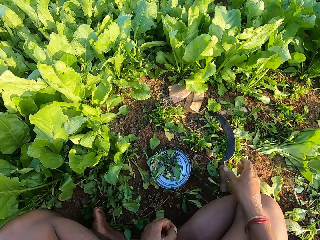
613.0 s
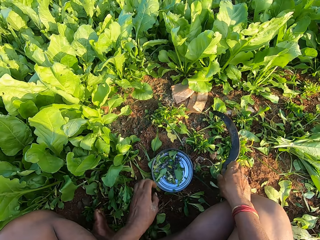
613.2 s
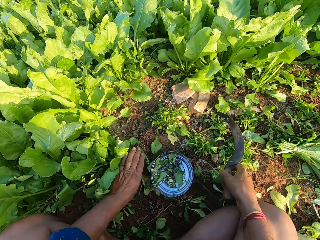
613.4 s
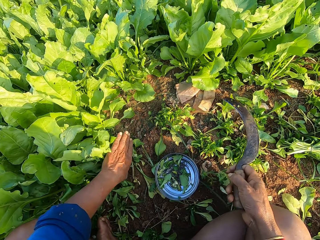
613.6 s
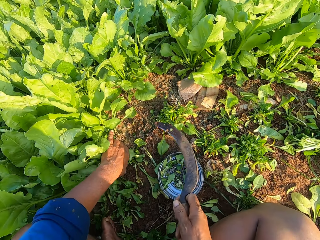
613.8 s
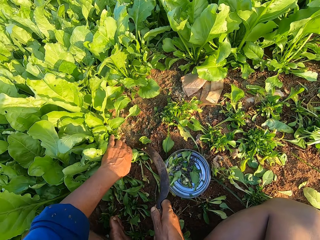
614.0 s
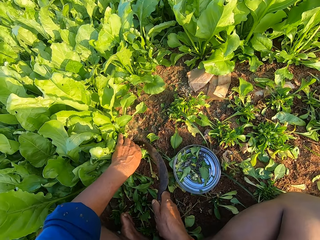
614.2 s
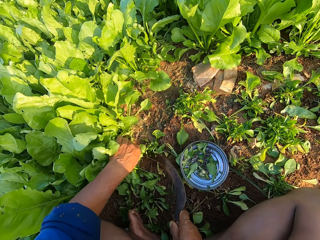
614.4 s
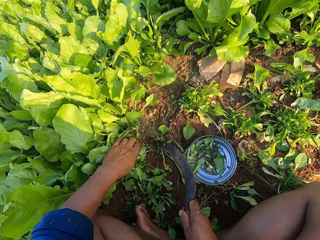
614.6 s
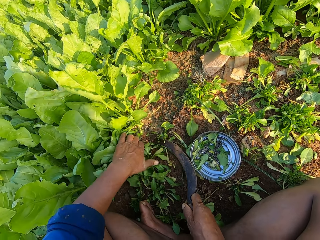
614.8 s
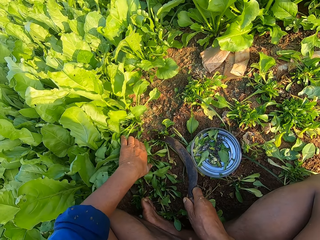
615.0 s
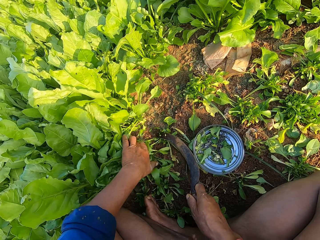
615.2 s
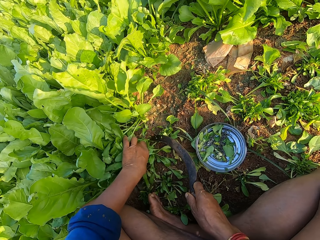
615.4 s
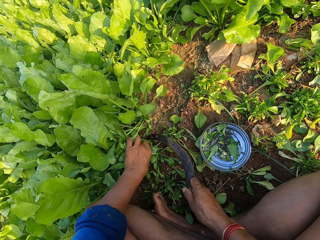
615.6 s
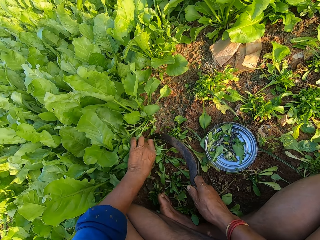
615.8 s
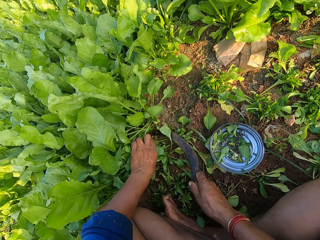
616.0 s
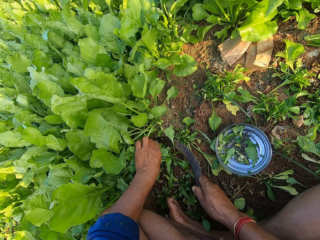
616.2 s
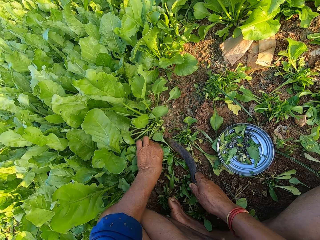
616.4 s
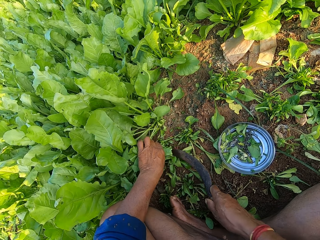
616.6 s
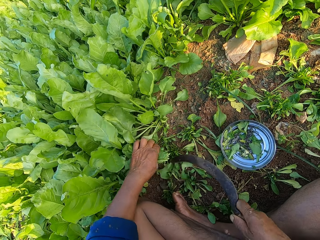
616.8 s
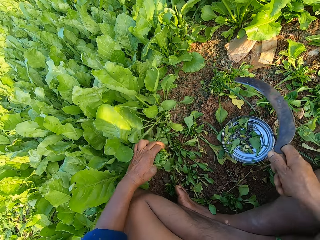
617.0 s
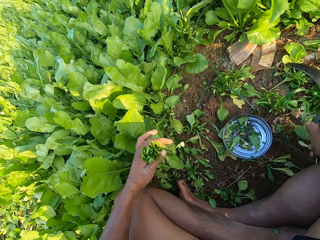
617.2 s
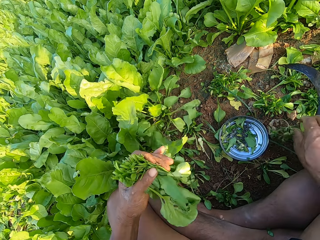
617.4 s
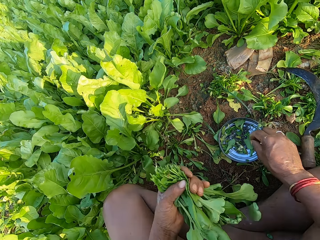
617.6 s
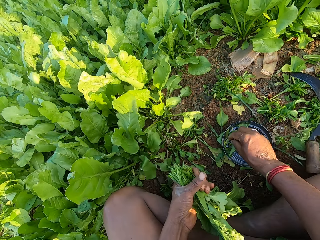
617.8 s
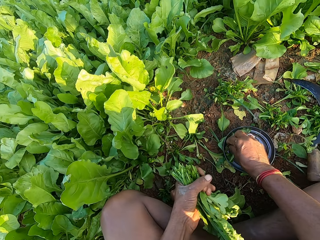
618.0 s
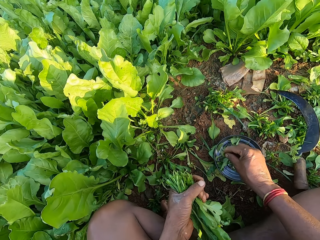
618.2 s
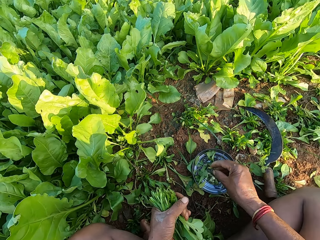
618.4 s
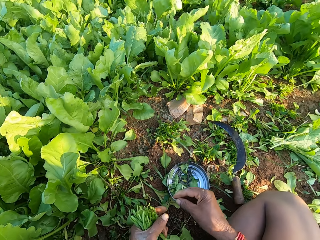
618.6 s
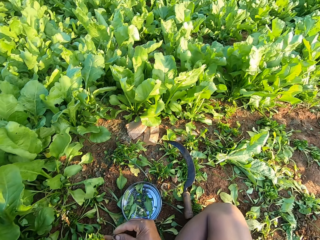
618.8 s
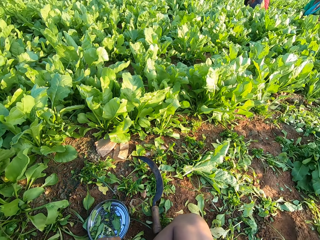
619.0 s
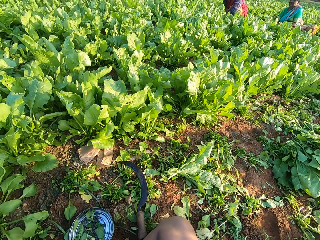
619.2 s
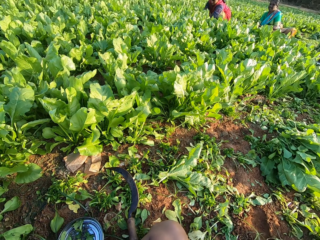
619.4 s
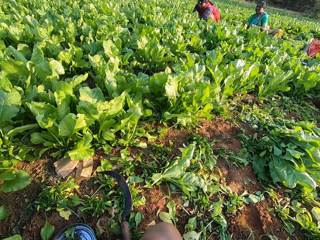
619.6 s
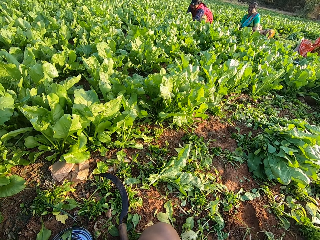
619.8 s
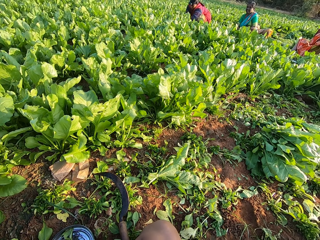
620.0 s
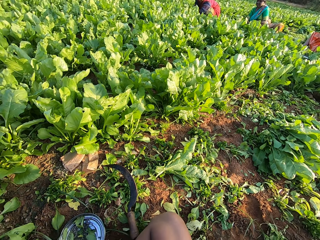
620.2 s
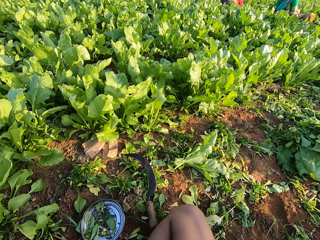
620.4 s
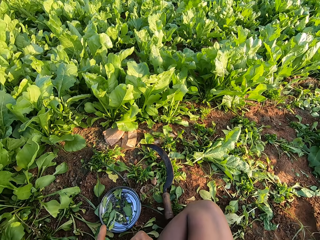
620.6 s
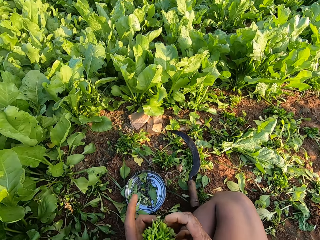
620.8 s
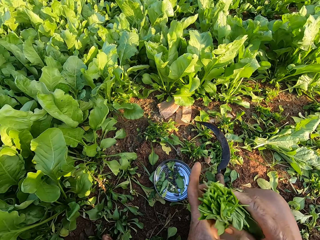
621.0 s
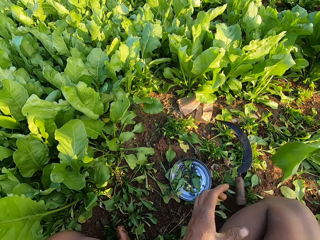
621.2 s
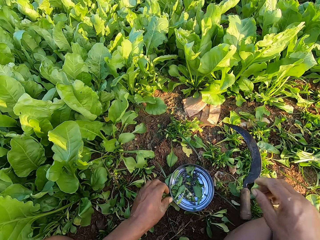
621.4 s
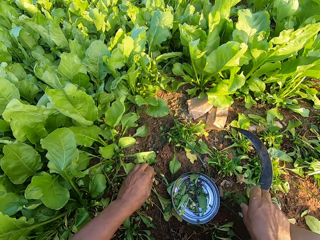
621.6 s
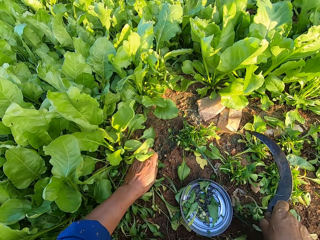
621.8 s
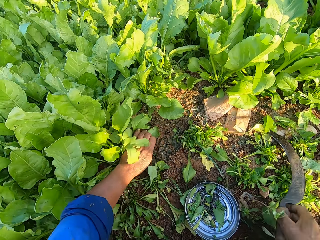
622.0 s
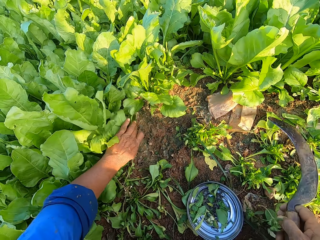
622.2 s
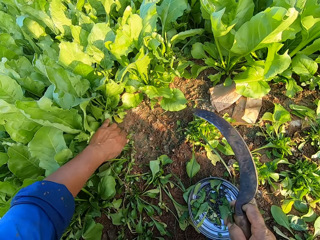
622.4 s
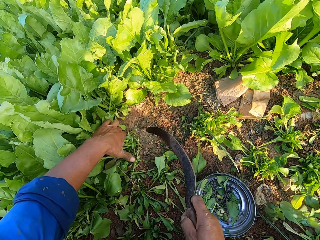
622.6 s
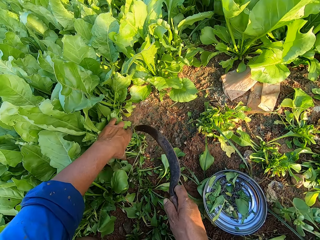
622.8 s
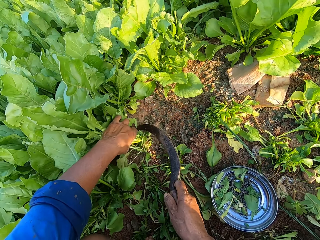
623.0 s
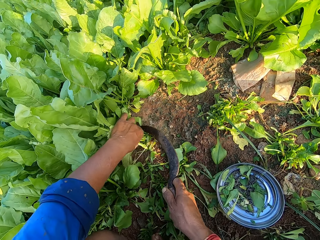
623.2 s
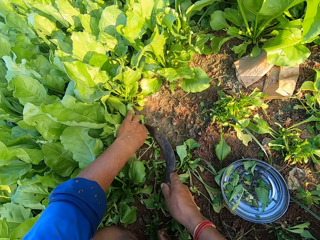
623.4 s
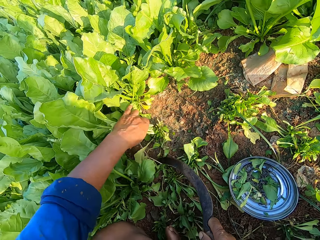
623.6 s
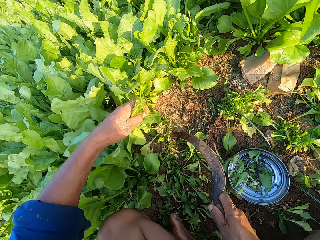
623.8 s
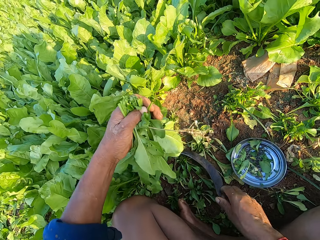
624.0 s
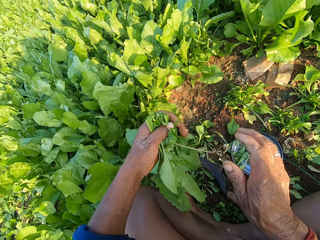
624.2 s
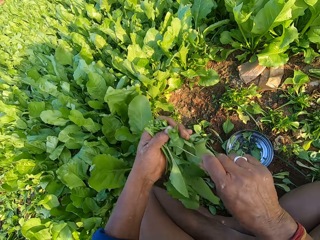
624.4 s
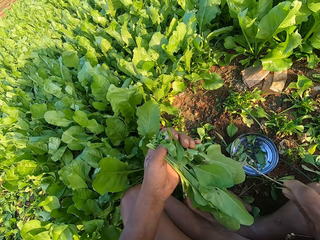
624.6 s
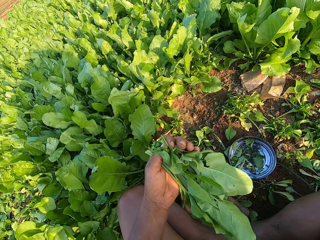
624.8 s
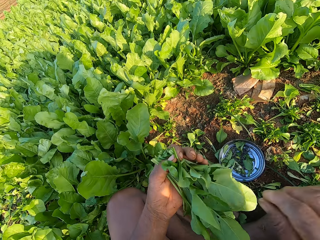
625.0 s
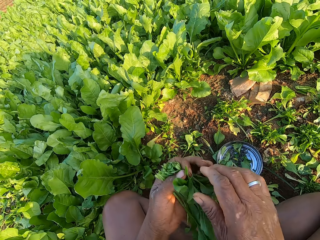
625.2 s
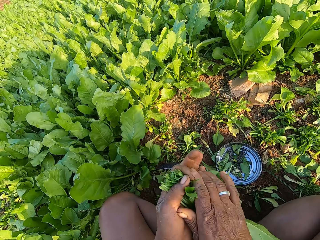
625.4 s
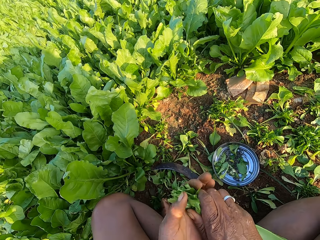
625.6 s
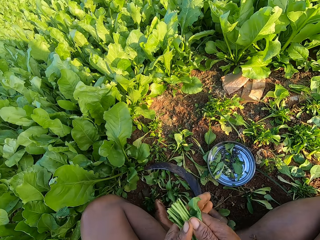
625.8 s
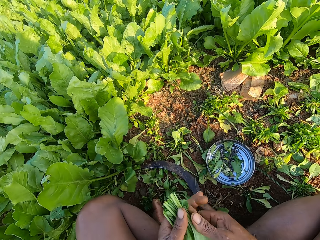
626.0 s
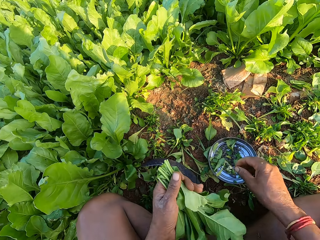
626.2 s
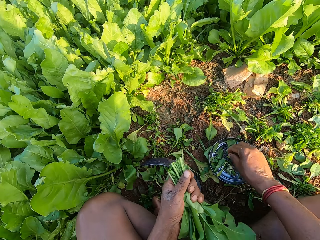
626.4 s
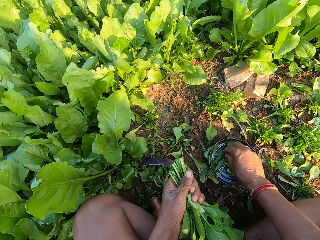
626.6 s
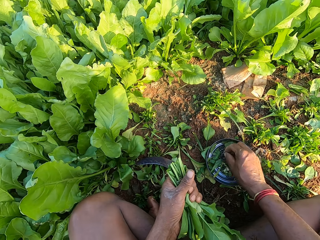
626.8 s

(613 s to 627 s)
The camera wearer drops the plants on the floor with his right hand. He throws the spinach bunch on the ground. He picks the sickle from the floor with his right hand. He holds the plants on the floor with his left hand. He cuts the plants with the sickle with his right hand. He holds the plants on the floor with his left hand. He cuts the plants with the sickle with his right hand. He drops the sickle on the floor with his right hand. He picks a rubber band from a metal plate on the floor with his right hand. He opens the rubber band with both hands. He looks at other people. He places the rubber bands on the plants with his right hand. He drops the plants on the floor with his right hand. He picks the sickle from the floor with his right hand. He holds the plants on the floor with his left hand. He cuts the plants with the sickle with his right hand. He drops the sickle on the floor with his right hand. He picks a stem from the plants with his left hand with his right hand. He removes weed from the spinach bunch. He holds the plants in both hands. He picks a rubber band from the metal plate on the floor with his right hand.

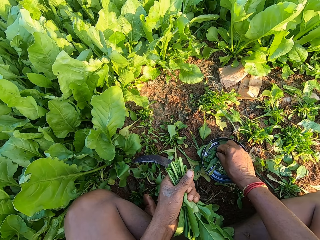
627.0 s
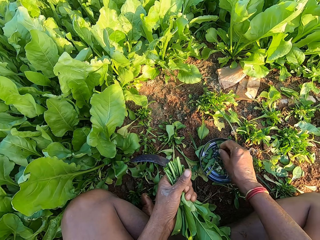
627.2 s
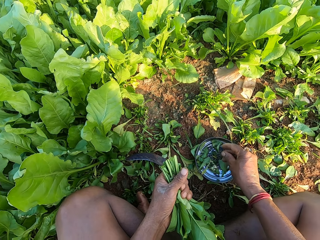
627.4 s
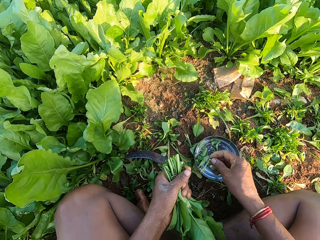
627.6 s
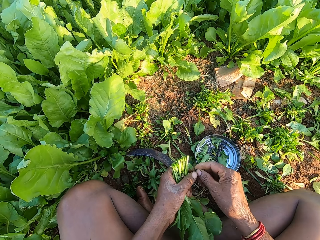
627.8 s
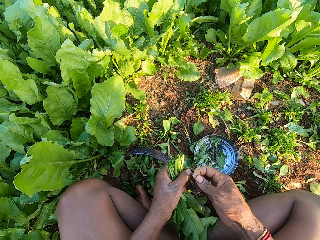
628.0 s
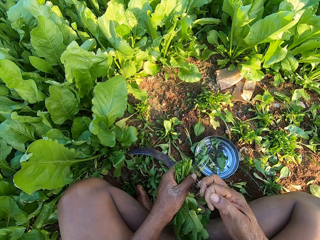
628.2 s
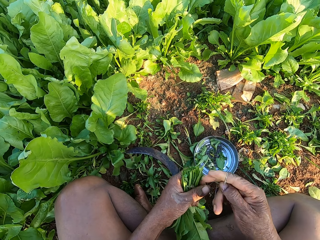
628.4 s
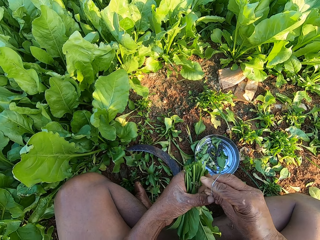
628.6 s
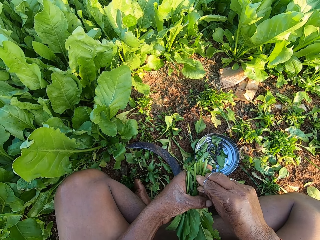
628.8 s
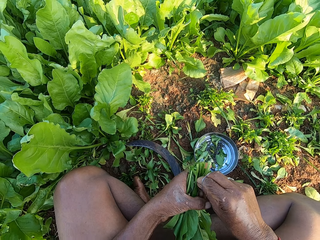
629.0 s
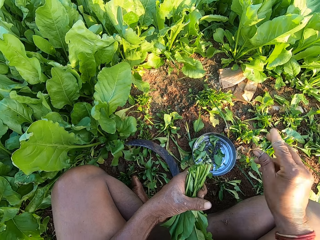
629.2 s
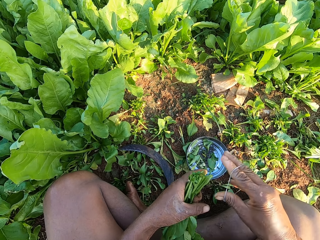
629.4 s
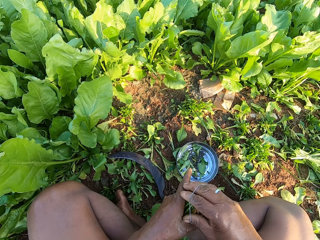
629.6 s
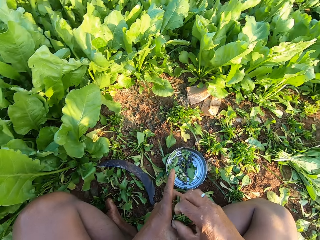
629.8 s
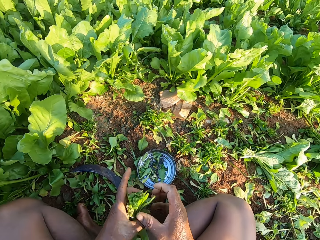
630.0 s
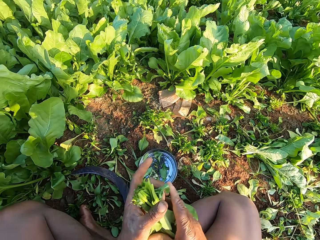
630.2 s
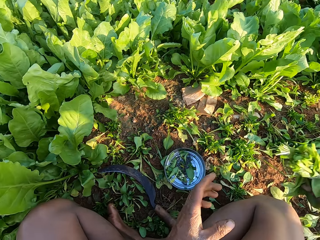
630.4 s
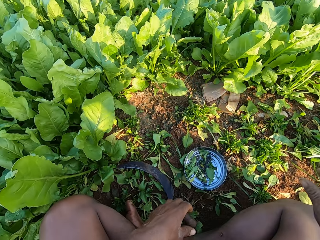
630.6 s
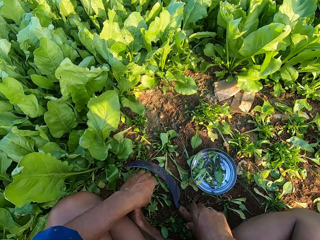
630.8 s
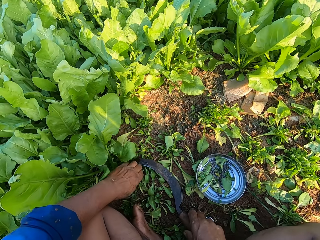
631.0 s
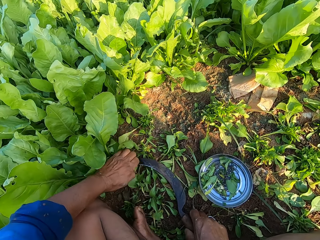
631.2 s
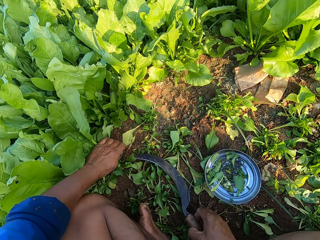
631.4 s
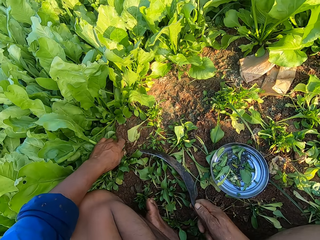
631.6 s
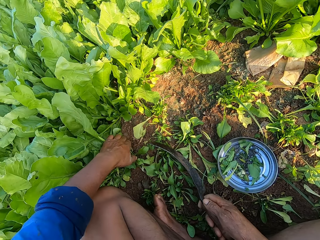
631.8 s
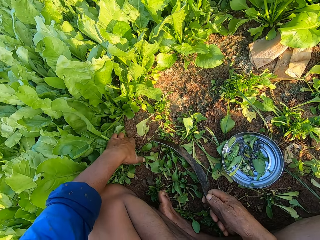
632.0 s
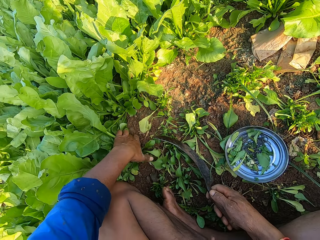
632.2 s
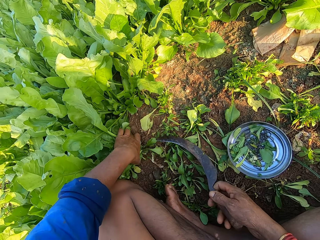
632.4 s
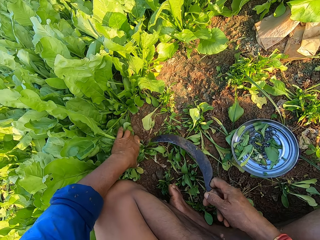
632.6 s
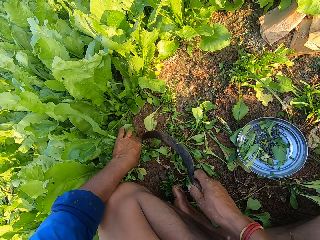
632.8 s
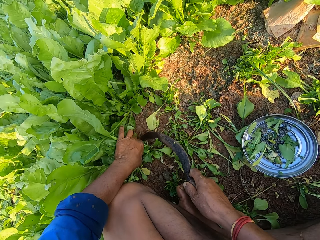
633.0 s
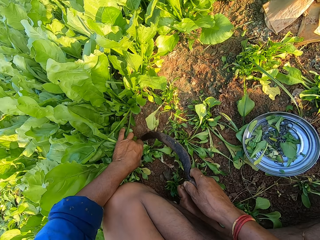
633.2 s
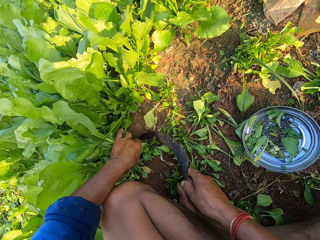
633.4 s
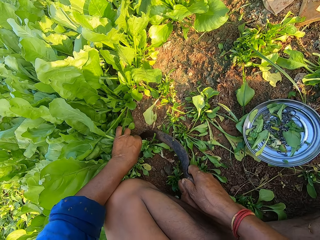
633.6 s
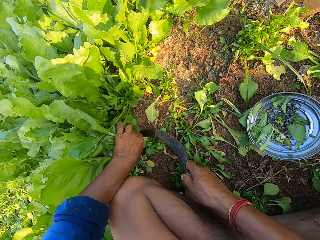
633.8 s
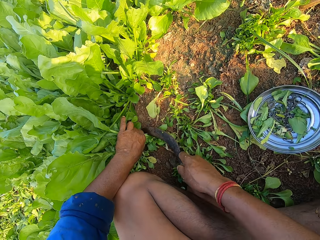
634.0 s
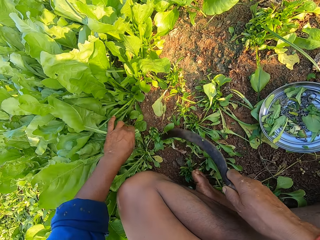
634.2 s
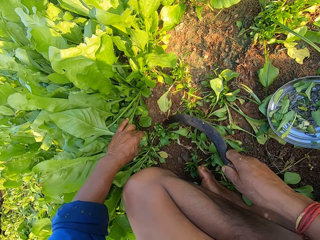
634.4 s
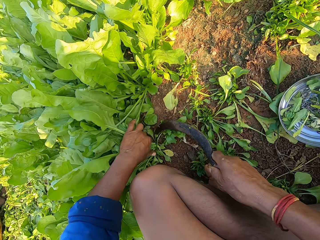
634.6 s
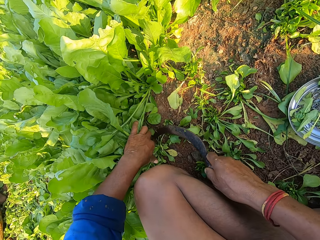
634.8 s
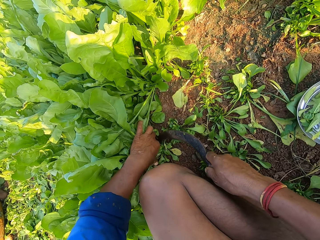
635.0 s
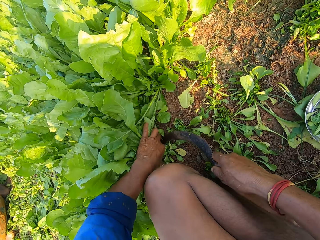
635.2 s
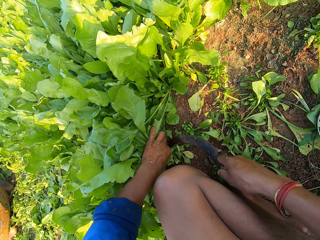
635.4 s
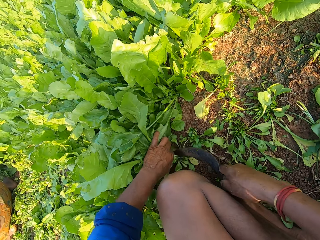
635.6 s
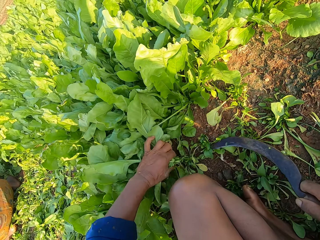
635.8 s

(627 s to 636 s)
The camera wearer stretches the rubber band. He places the rubber band on his right hand with his left hand. He removes dirt from the plants with his right hand. He places the rubber band on the plants with his right hand. He passes the plants to his right hand with his left hand. He drops the plants on the floor with his right hand. He picks the sickle from the floor with his right hand. He holds the plants on the floor with his left hand. He cuts the plants with the sickle with his right hand. He holds the plants on the floor with his left hand. He cuts the plants with the sickle with his right hand.
